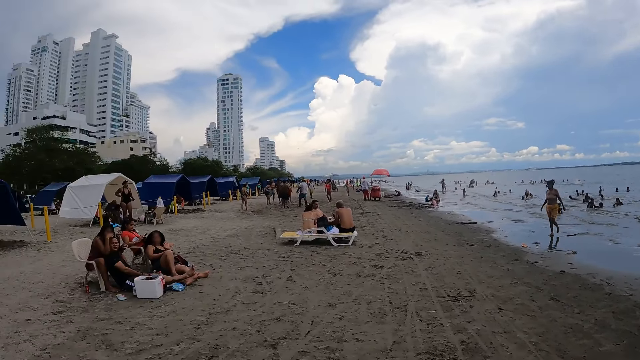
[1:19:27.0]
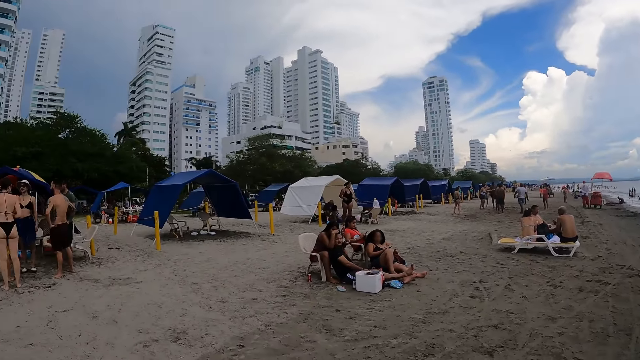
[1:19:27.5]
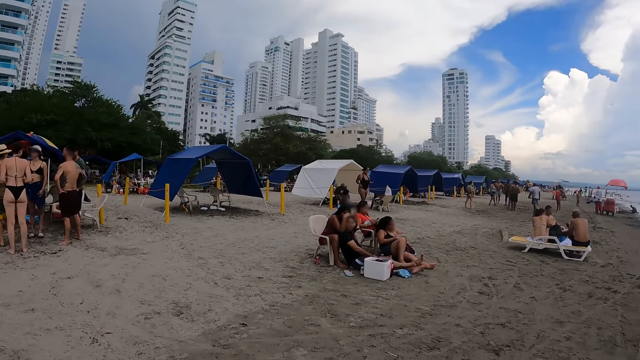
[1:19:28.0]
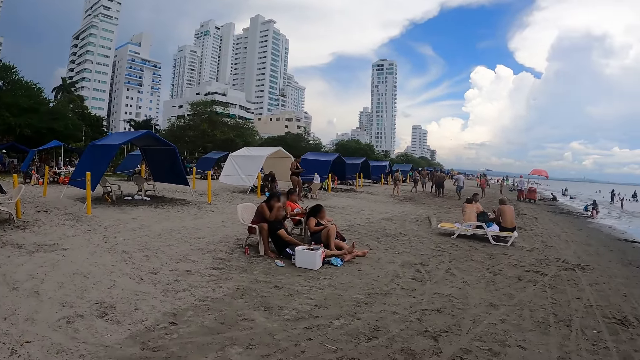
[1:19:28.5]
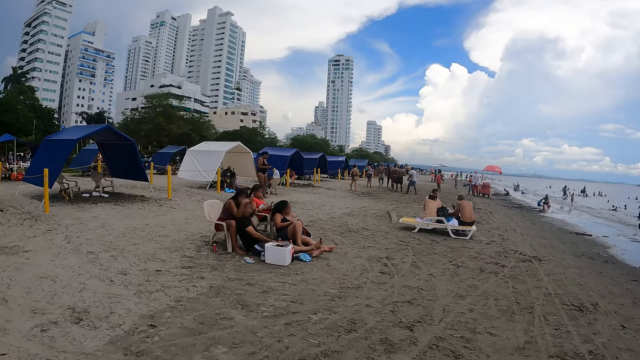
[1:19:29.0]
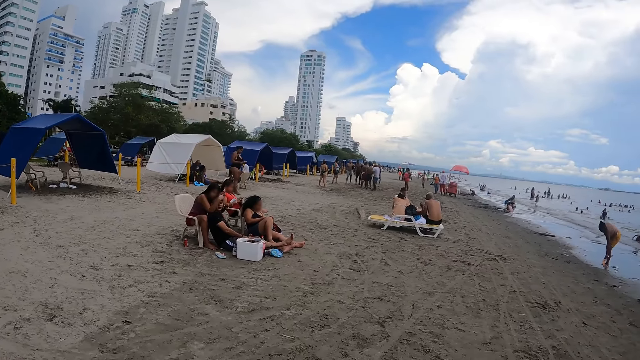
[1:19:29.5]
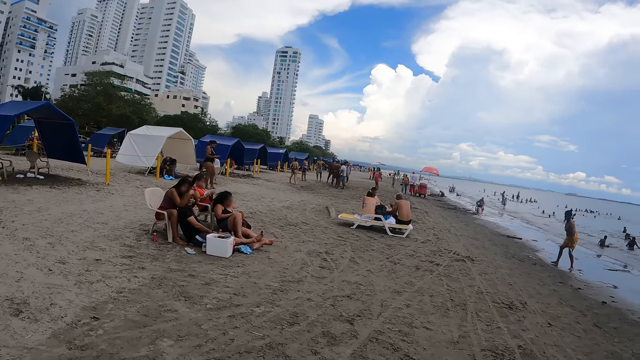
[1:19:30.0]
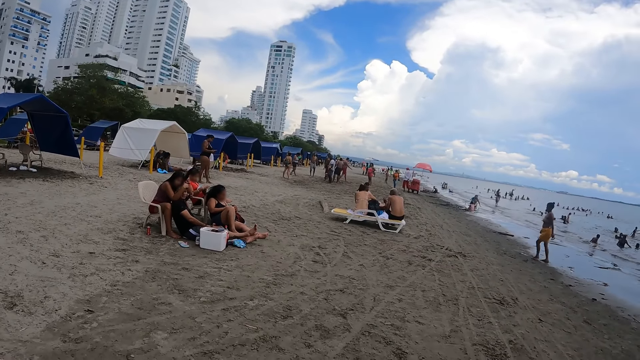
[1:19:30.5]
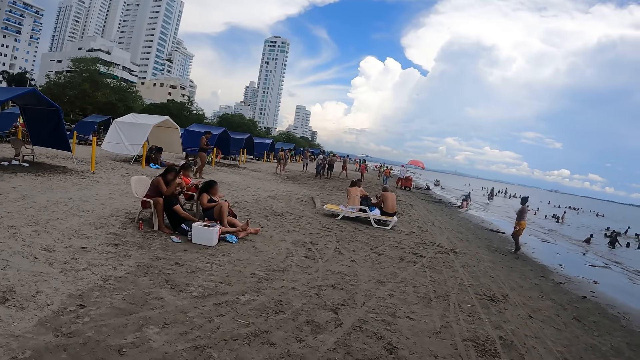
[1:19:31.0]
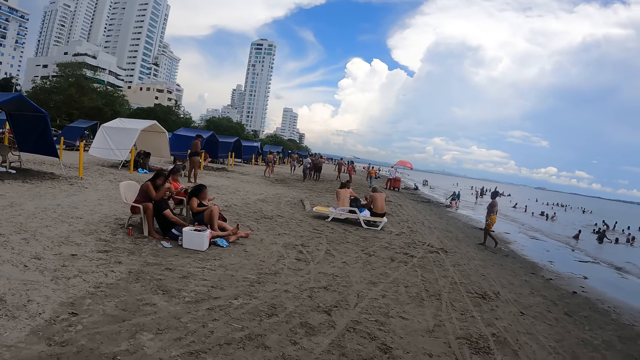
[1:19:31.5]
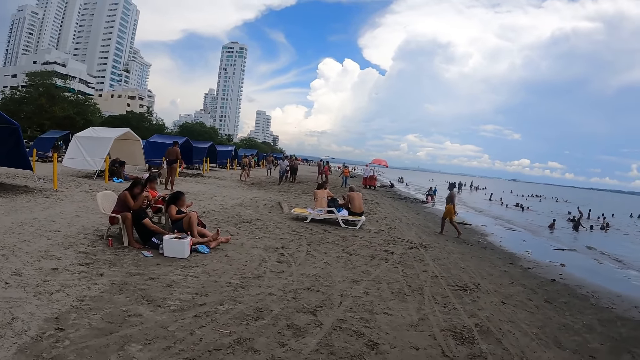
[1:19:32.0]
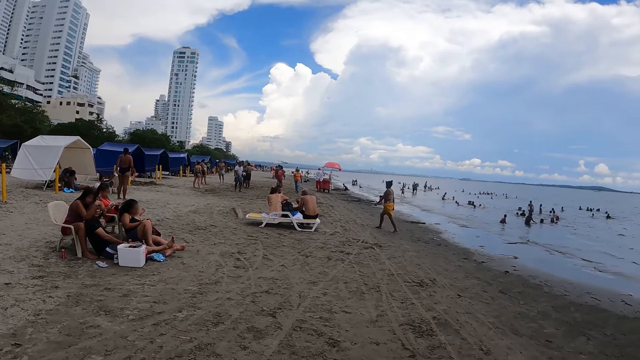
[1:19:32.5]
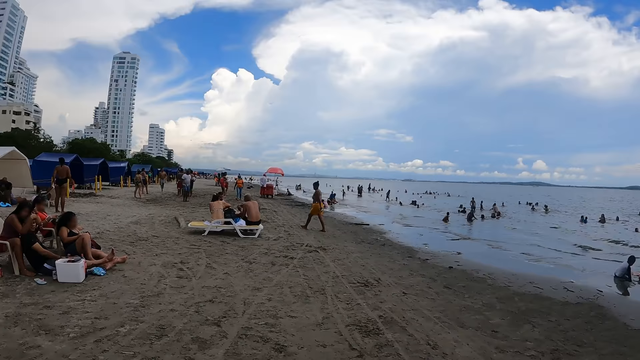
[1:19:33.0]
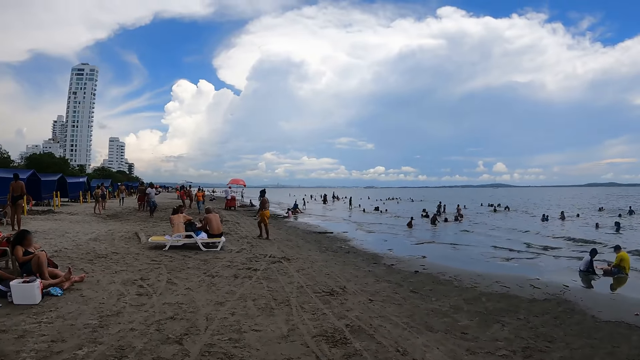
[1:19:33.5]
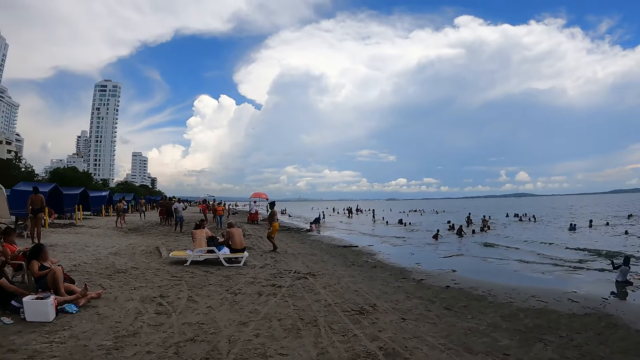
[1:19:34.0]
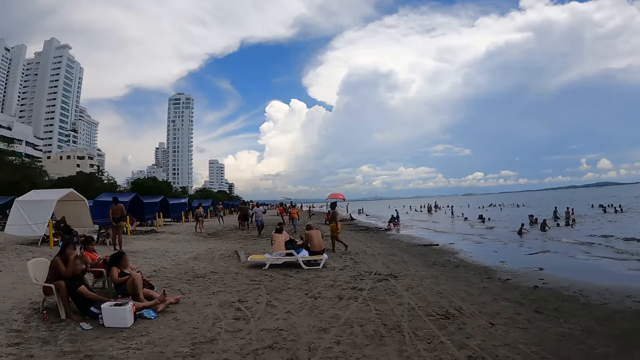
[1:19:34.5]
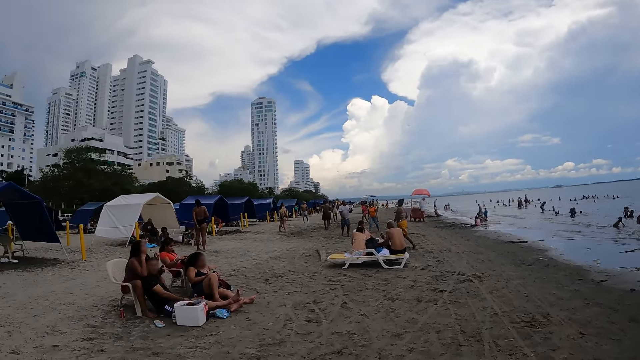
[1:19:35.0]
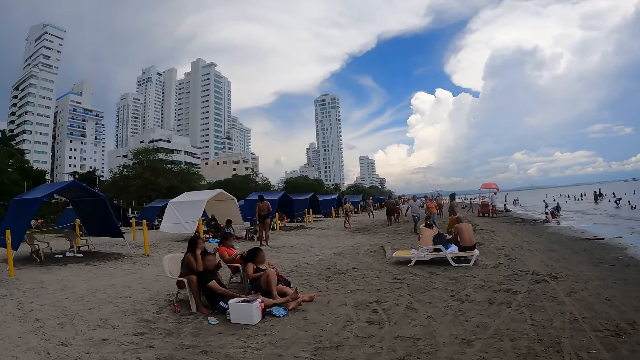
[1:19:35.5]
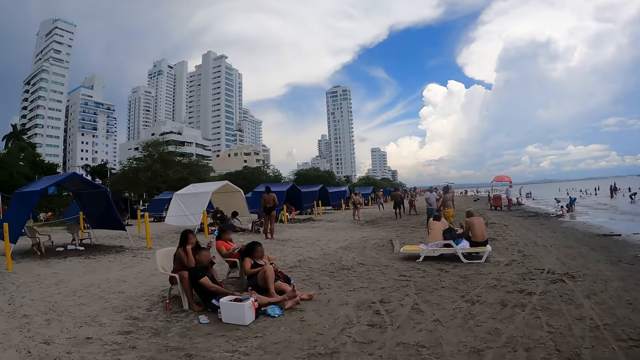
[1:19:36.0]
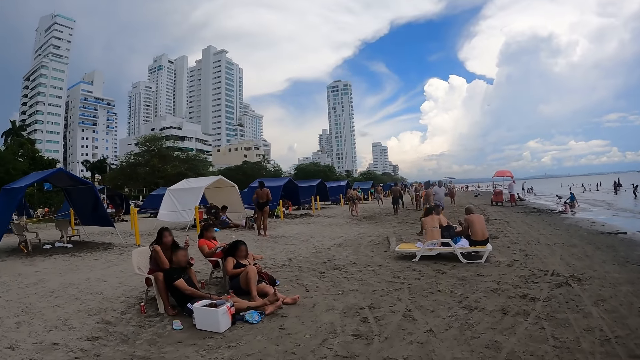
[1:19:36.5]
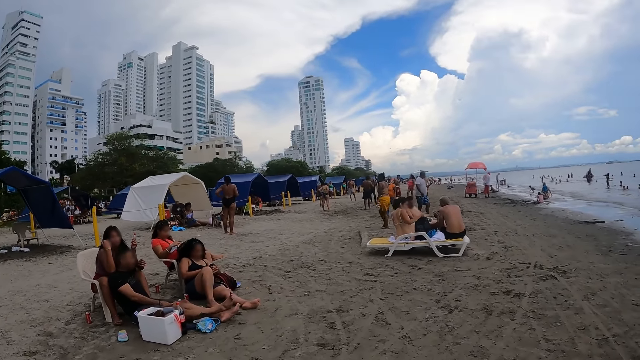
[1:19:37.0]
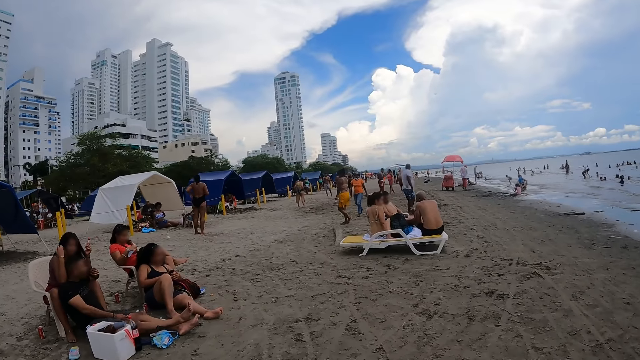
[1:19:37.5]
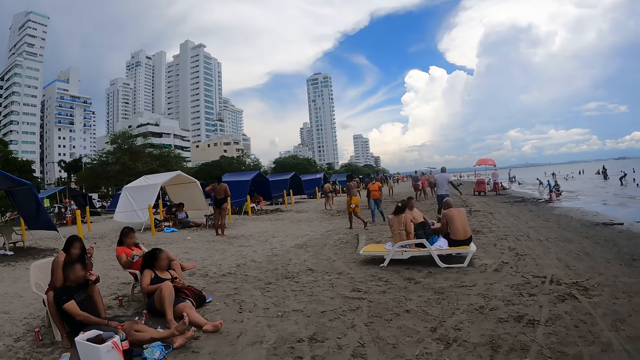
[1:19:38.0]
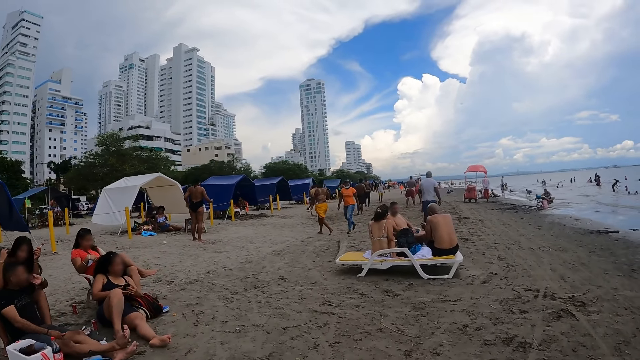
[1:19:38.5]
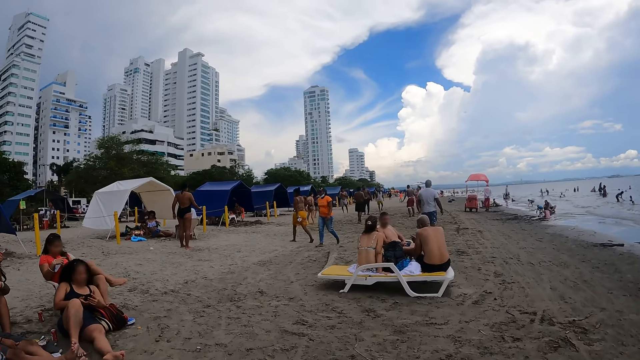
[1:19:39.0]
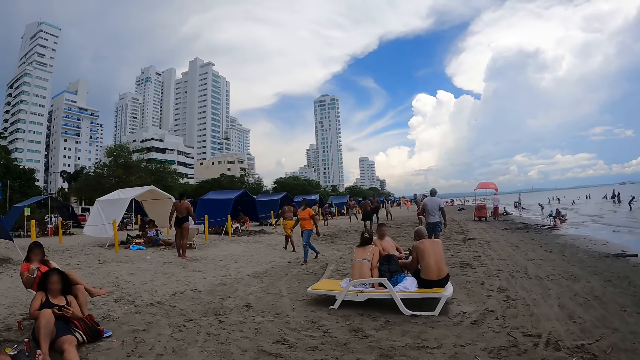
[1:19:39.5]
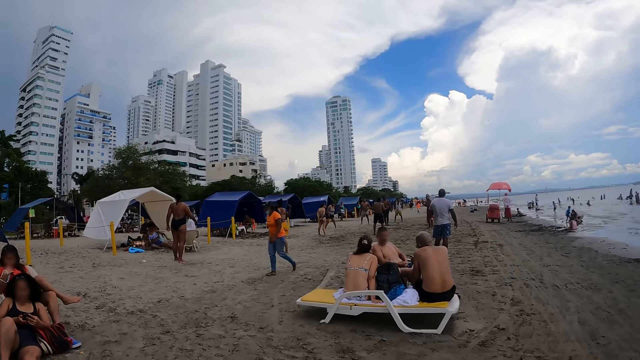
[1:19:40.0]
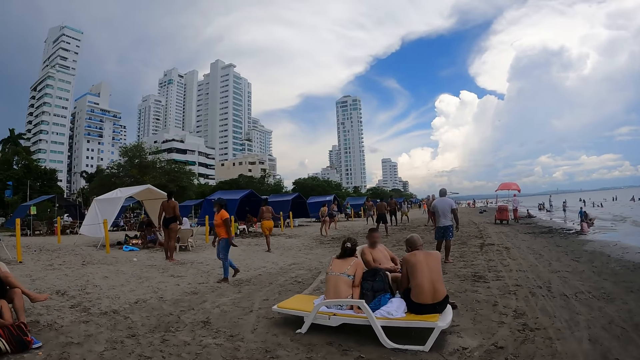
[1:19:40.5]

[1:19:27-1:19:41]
A person swims on the ocean. The camera wearer walks on the beach.

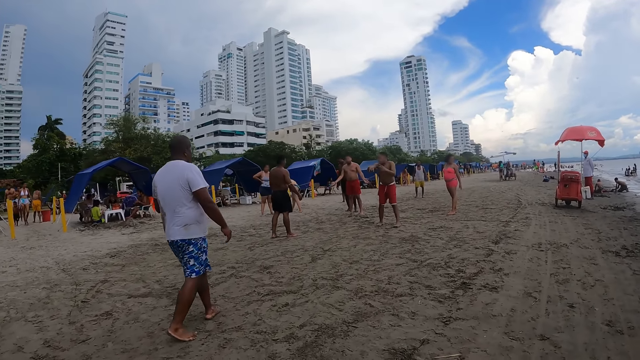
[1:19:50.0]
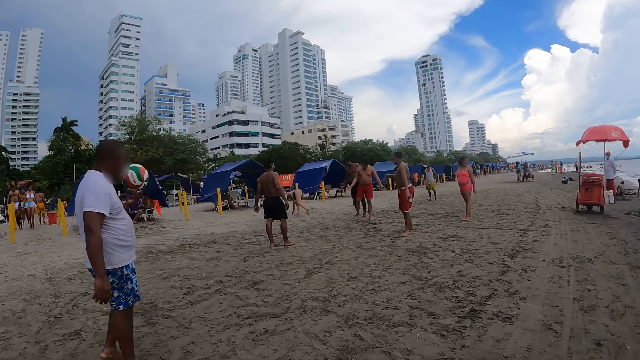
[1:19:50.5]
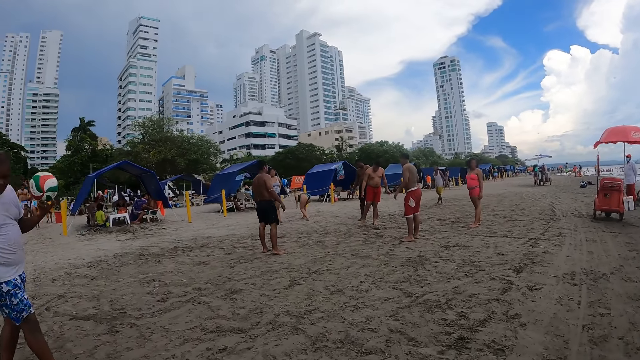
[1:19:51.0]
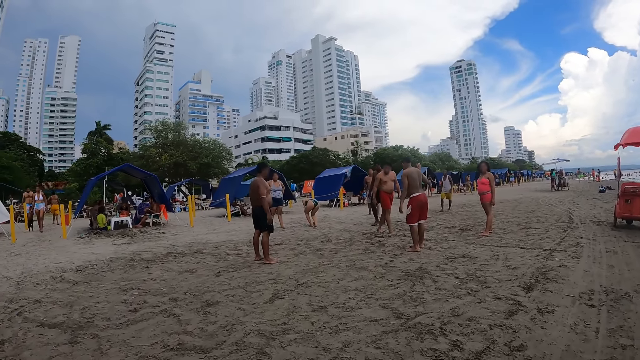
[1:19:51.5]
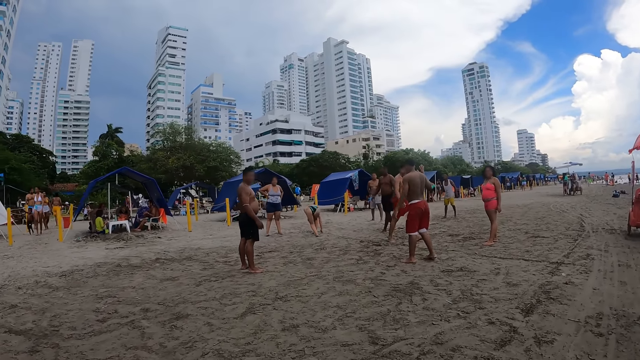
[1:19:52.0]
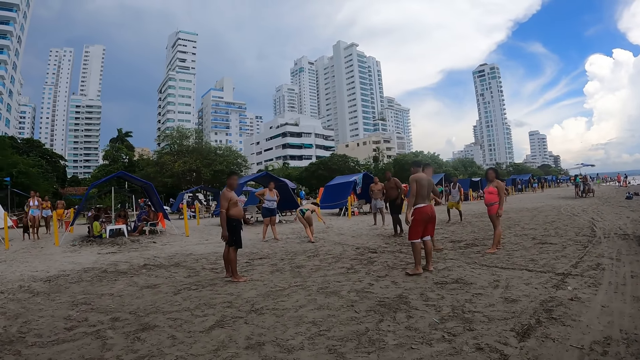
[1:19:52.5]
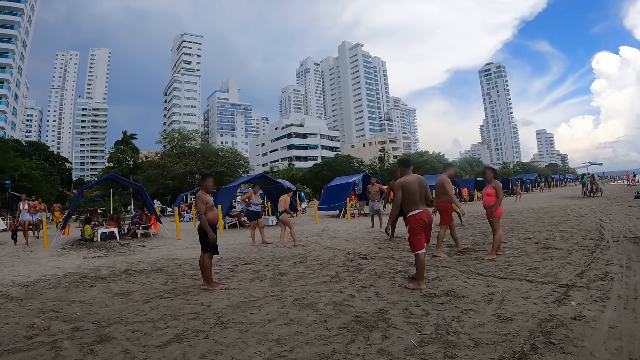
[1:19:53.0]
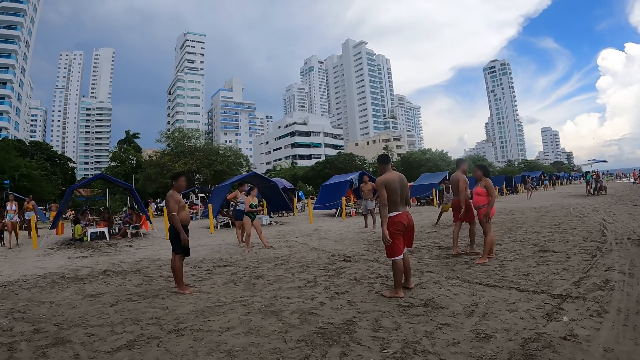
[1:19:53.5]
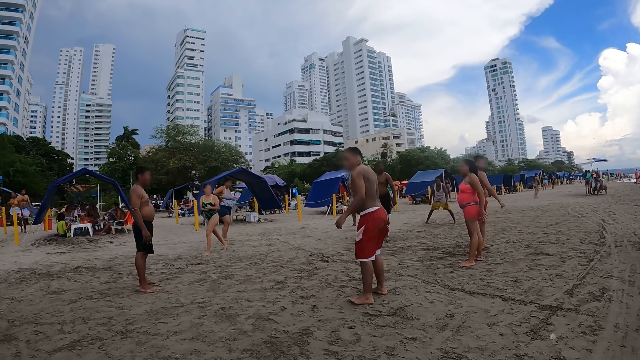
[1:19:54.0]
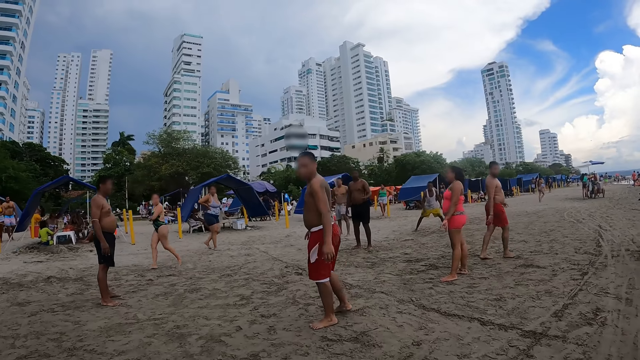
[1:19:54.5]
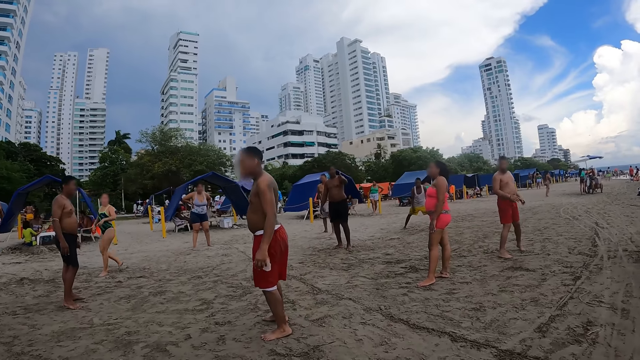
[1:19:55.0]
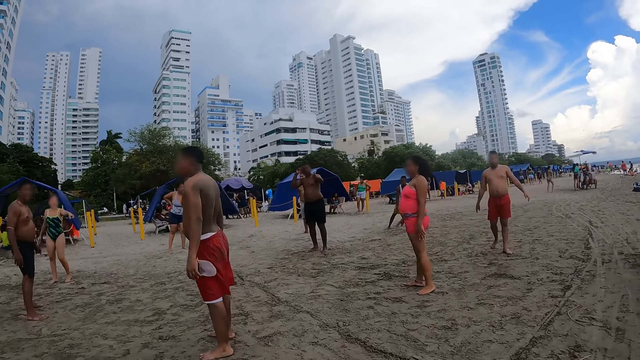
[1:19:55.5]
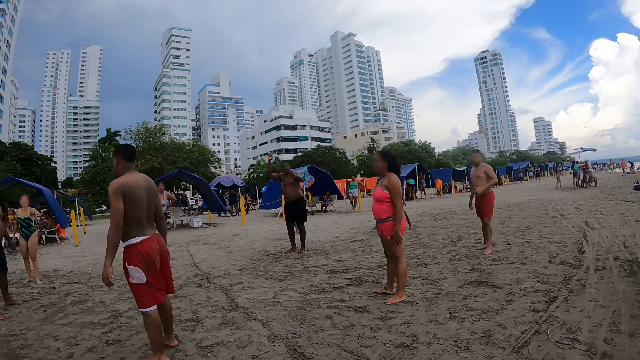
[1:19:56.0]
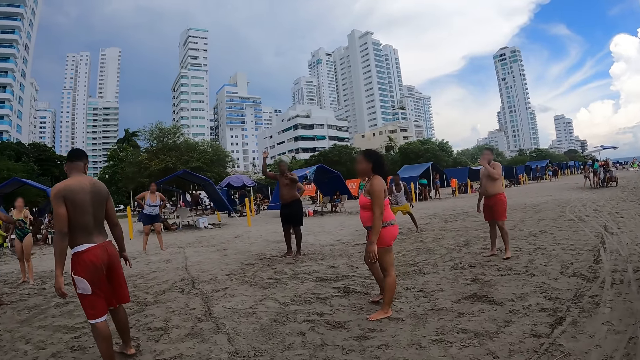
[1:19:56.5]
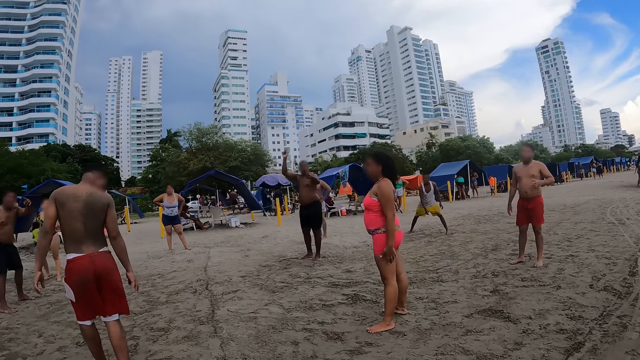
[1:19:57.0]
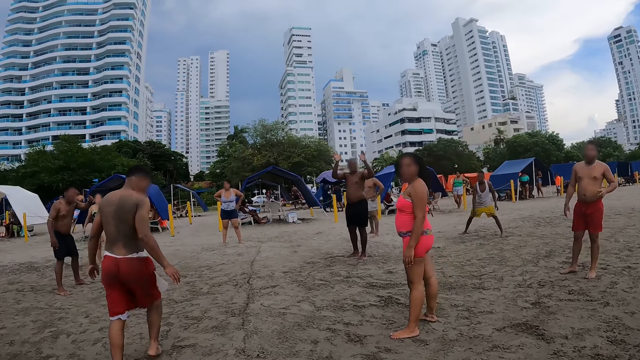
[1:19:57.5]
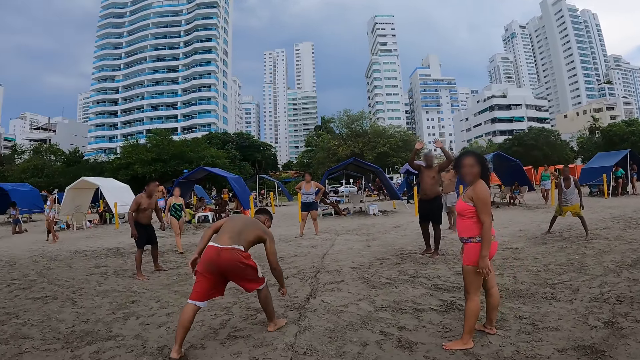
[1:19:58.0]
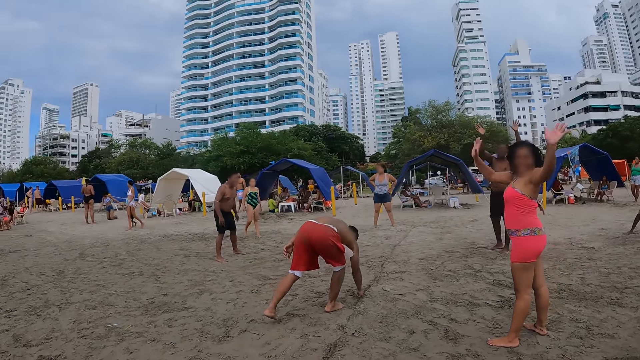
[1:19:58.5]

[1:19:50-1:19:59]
A person holds the ball.
